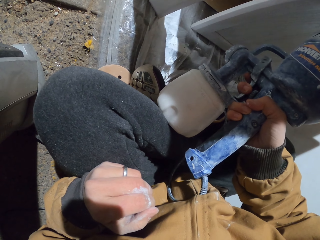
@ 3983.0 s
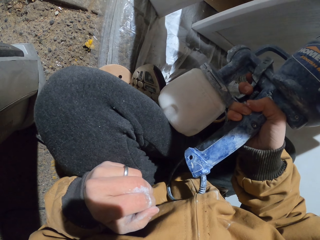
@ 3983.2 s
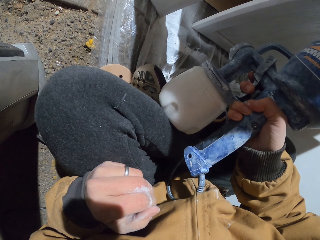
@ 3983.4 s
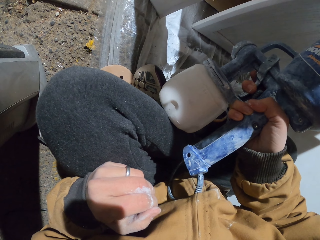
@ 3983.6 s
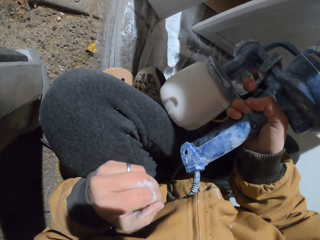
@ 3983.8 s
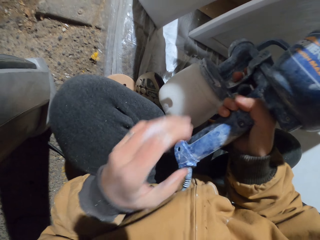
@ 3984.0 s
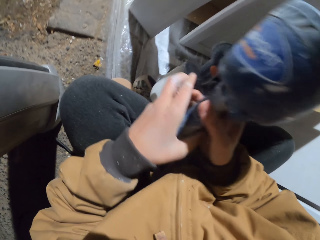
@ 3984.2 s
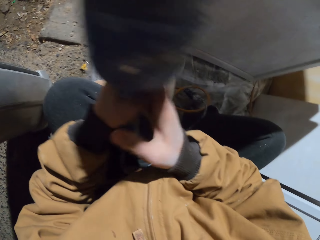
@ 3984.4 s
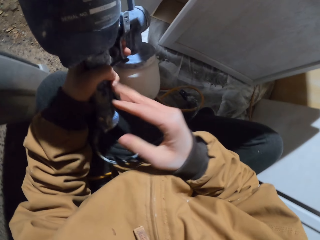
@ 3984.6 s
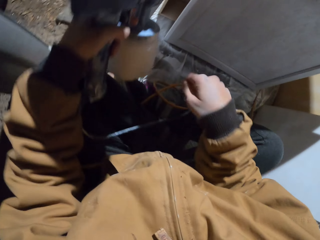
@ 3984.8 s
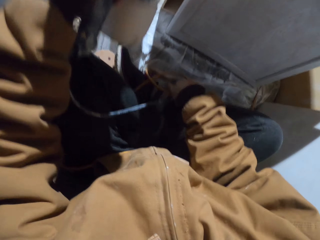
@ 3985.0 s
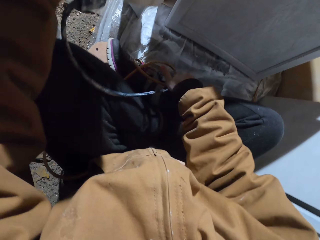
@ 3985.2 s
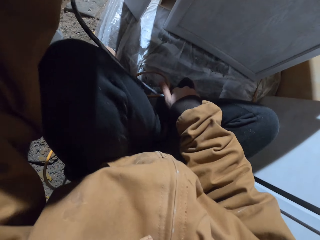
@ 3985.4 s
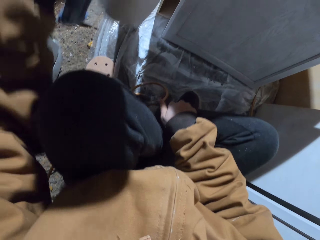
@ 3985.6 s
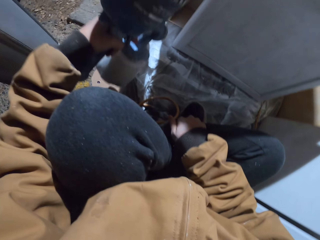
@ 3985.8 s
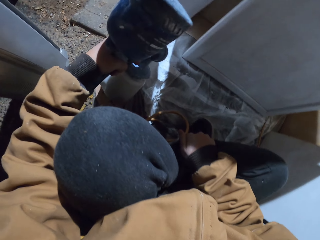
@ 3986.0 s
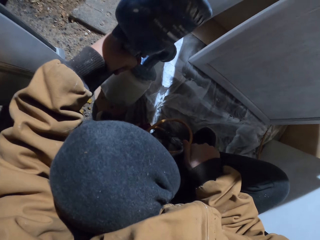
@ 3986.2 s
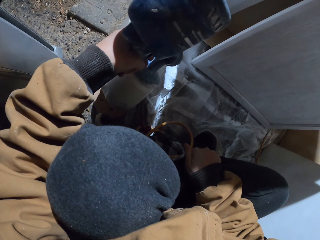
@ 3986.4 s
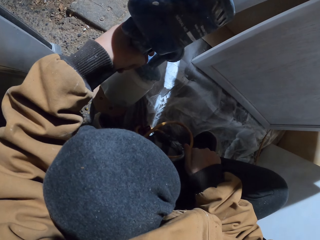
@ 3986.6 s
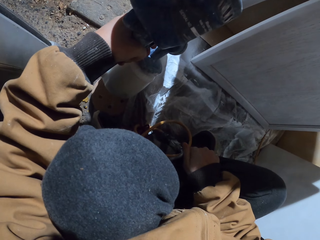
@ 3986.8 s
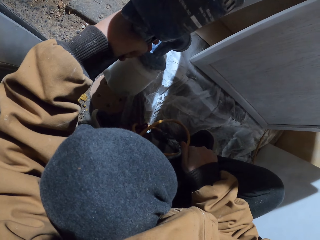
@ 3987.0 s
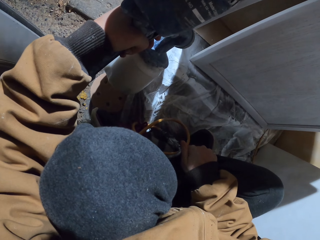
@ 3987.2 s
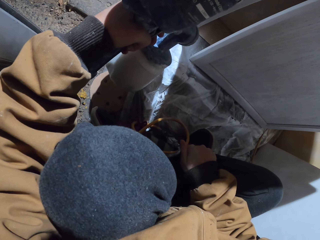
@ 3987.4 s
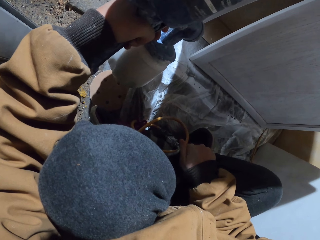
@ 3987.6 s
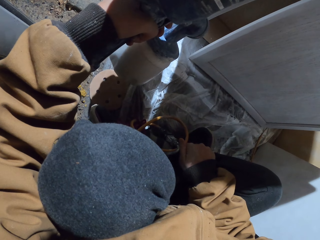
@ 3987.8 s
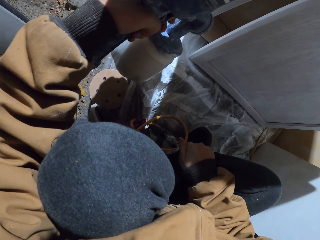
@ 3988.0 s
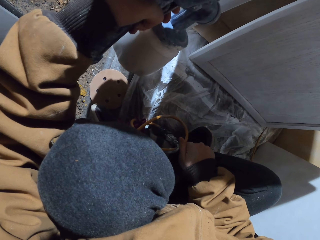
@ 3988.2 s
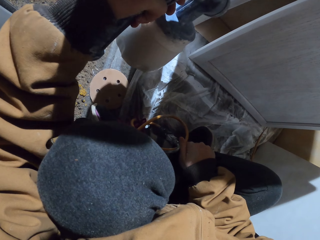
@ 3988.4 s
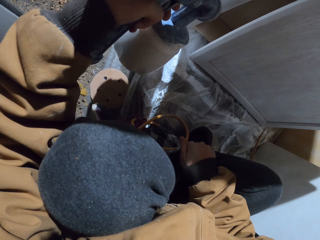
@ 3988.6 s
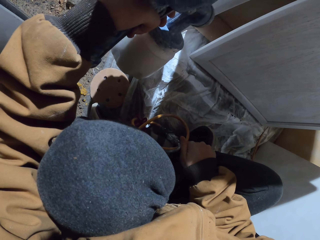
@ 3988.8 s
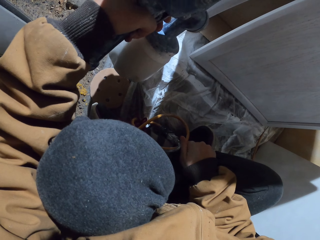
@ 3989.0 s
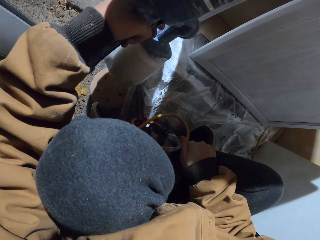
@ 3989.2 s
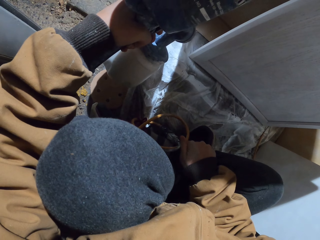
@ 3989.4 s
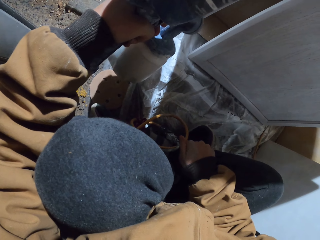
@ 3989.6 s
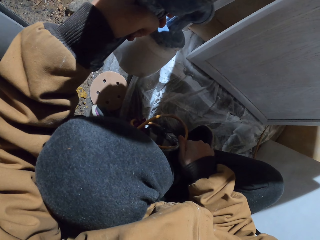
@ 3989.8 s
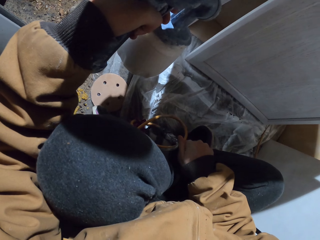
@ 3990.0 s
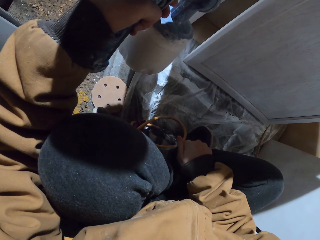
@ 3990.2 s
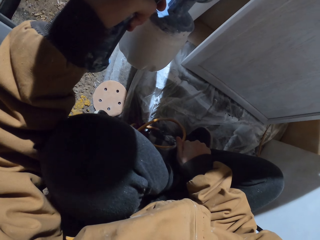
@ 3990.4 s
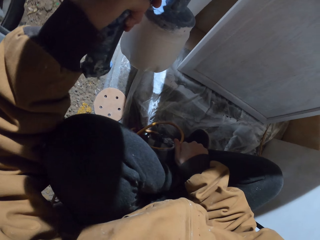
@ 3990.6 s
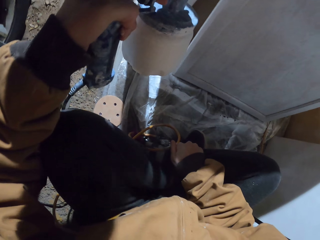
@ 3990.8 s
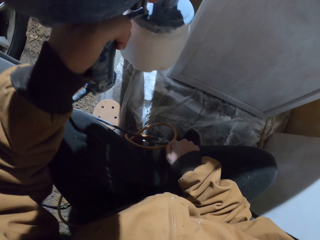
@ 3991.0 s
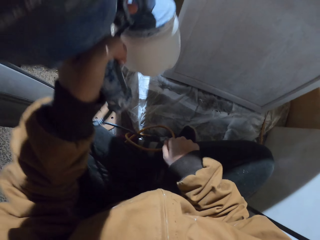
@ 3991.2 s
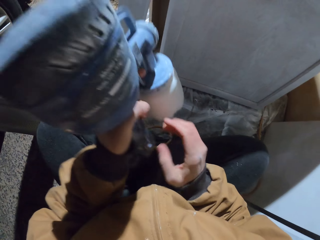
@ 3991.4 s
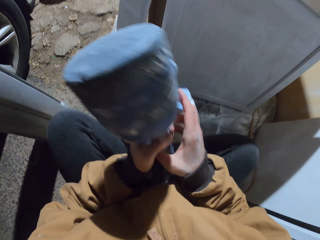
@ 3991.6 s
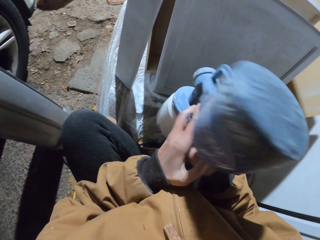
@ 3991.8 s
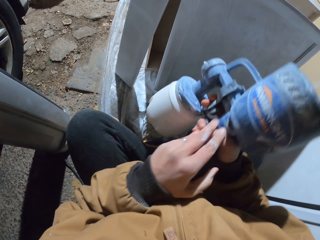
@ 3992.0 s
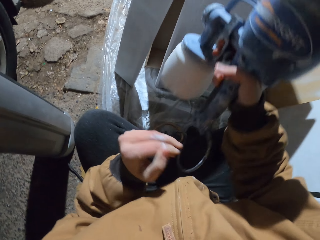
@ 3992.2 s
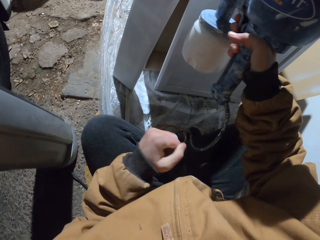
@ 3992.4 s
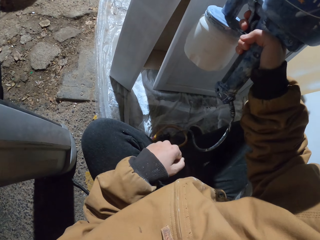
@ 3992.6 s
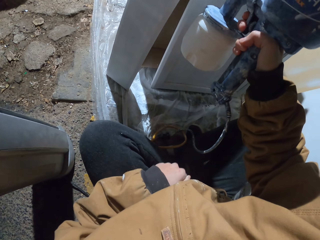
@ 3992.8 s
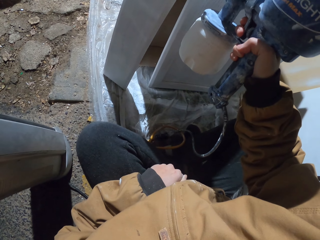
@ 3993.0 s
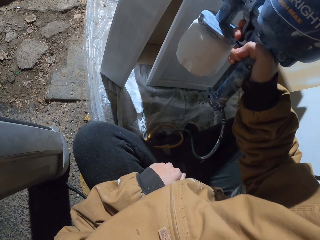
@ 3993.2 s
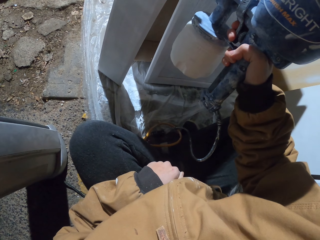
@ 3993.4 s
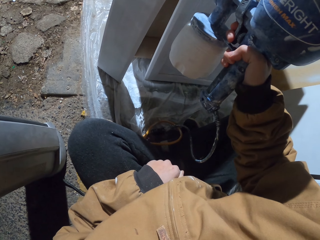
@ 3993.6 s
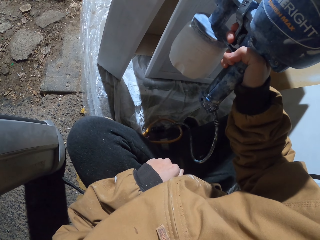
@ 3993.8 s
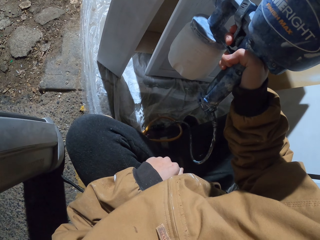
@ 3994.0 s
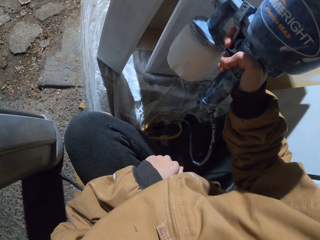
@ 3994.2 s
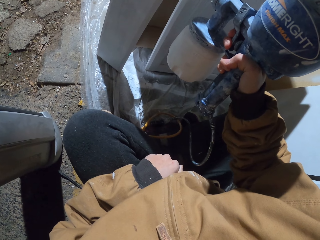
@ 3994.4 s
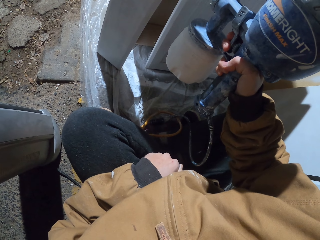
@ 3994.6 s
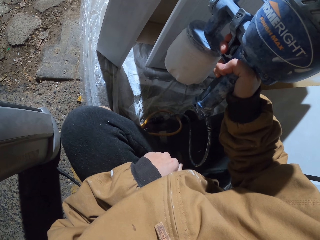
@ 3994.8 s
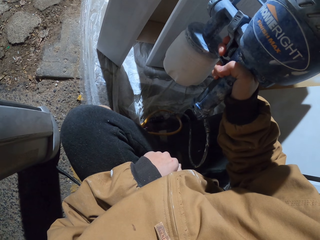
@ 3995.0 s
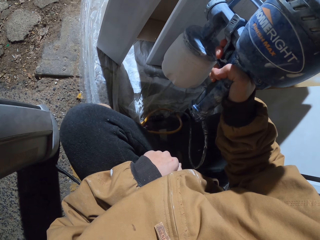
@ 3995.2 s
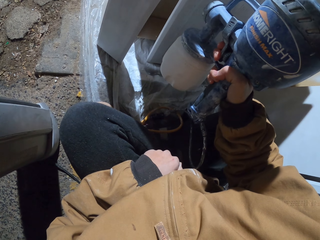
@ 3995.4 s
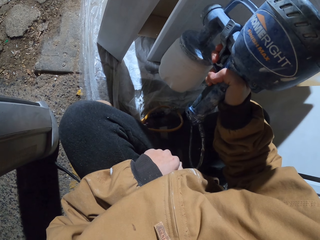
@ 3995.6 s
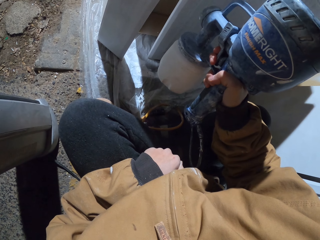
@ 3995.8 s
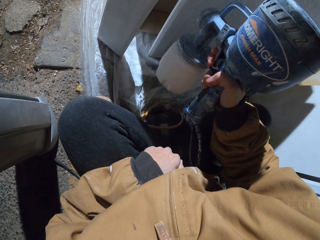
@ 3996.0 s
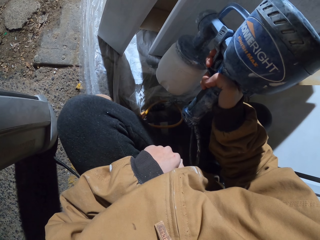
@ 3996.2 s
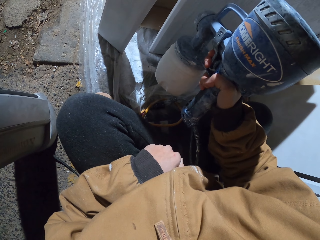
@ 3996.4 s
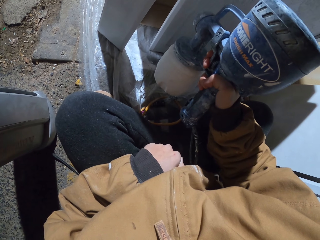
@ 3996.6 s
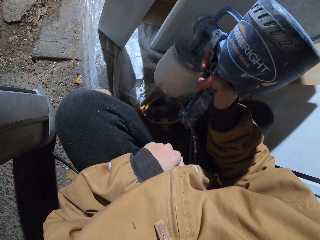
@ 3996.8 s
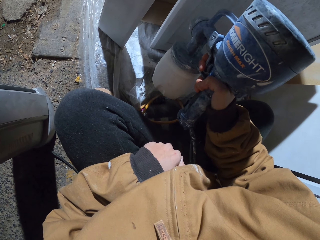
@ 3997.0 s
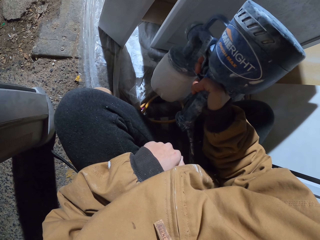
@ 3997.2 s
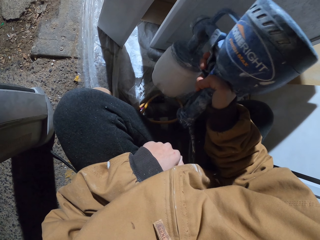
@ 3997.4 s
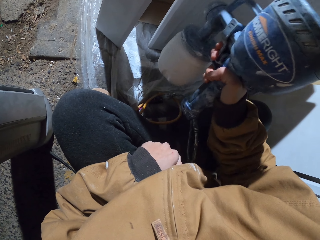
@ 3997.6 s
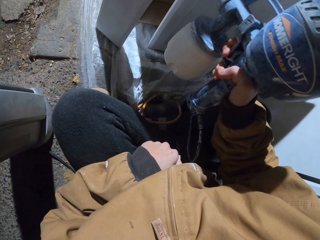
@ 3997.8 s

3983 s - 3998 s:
The camera wearer changes hands. They hold the spray gun, move hands, and spray the wood. They move hands. They change hands. They spray the wood.

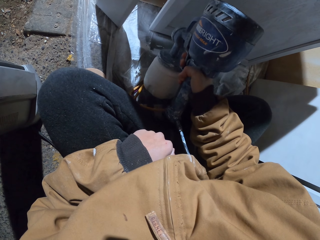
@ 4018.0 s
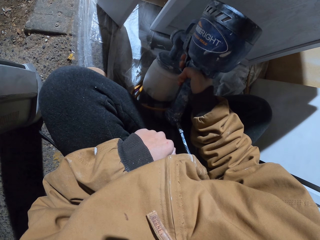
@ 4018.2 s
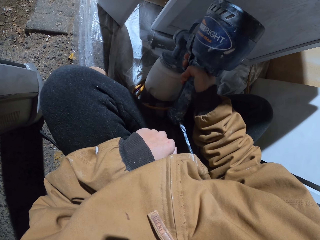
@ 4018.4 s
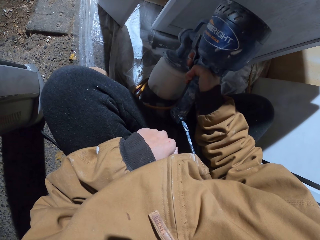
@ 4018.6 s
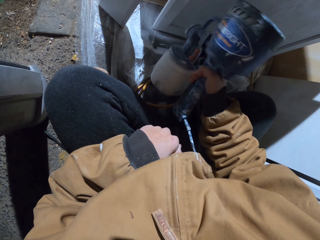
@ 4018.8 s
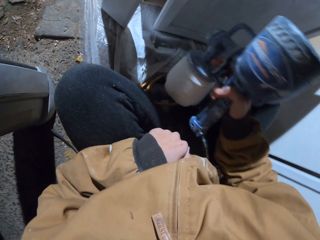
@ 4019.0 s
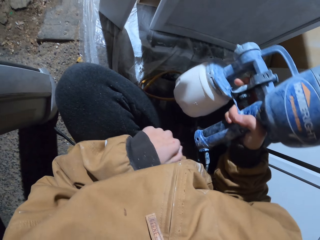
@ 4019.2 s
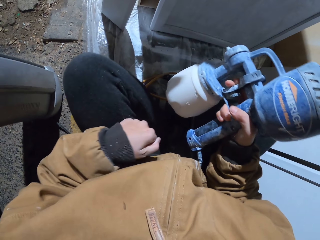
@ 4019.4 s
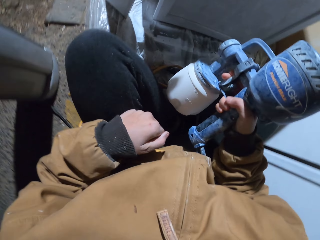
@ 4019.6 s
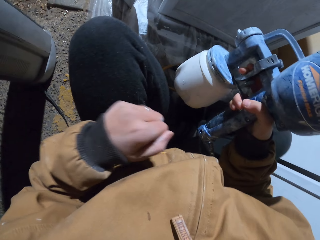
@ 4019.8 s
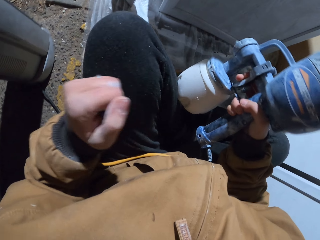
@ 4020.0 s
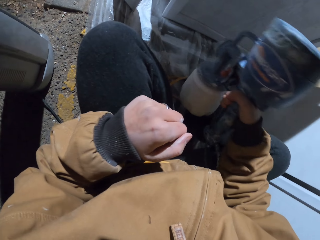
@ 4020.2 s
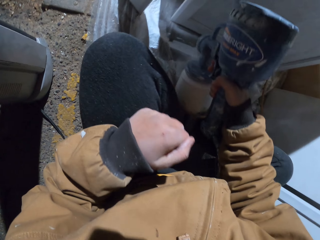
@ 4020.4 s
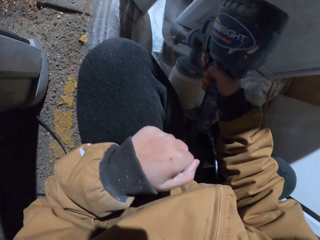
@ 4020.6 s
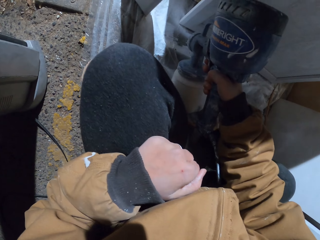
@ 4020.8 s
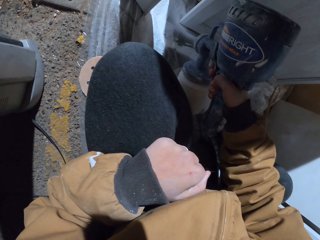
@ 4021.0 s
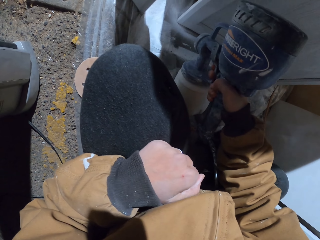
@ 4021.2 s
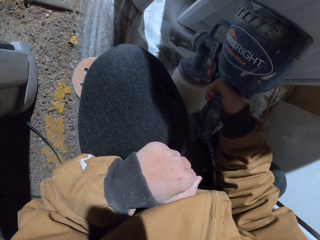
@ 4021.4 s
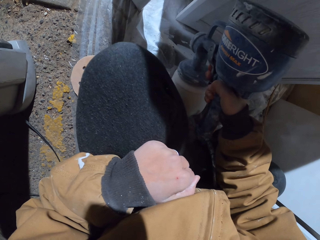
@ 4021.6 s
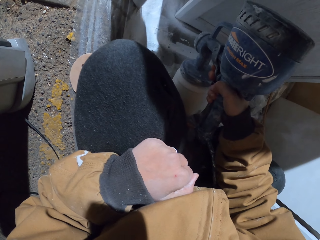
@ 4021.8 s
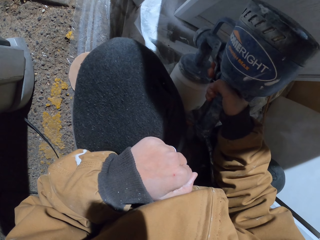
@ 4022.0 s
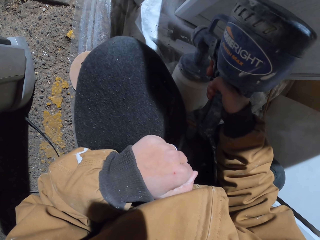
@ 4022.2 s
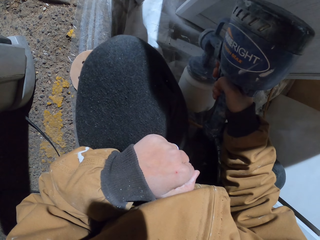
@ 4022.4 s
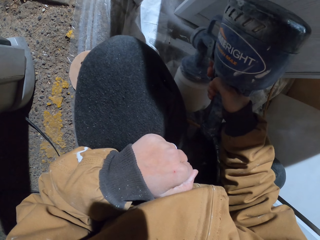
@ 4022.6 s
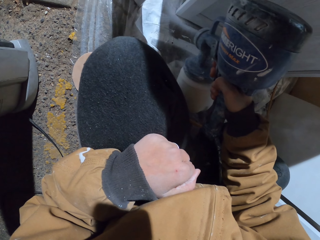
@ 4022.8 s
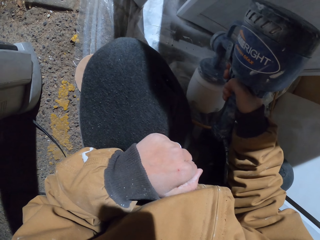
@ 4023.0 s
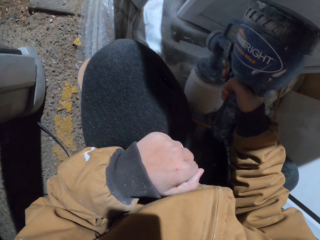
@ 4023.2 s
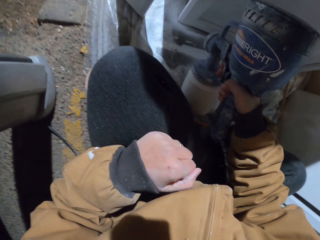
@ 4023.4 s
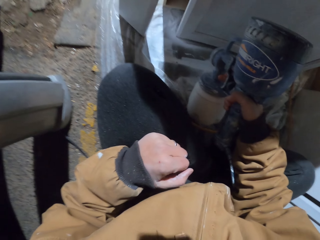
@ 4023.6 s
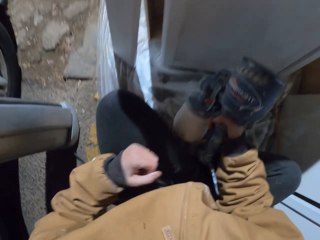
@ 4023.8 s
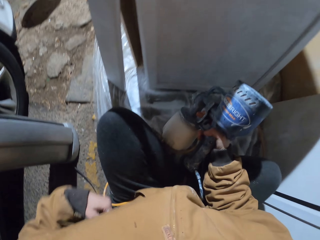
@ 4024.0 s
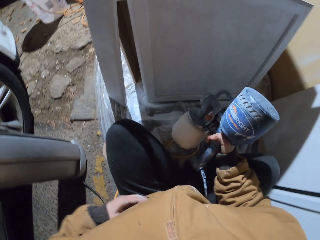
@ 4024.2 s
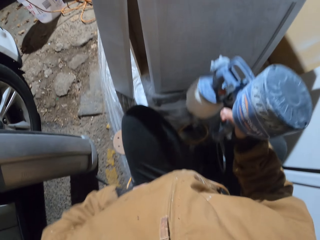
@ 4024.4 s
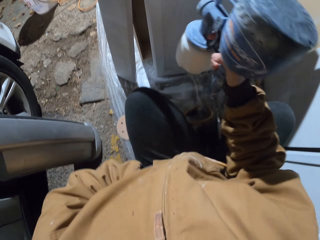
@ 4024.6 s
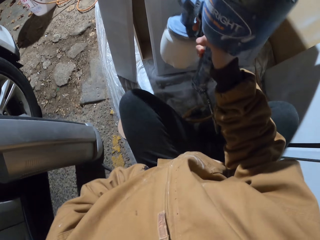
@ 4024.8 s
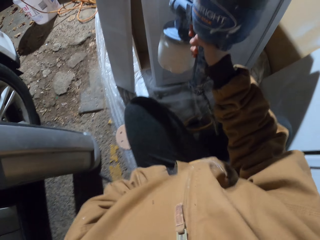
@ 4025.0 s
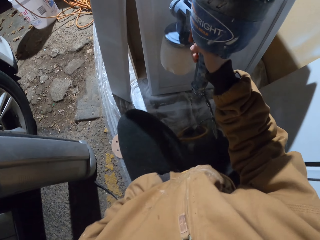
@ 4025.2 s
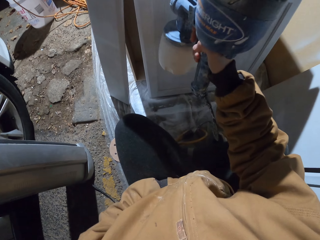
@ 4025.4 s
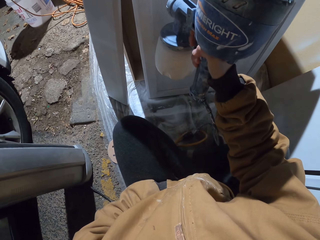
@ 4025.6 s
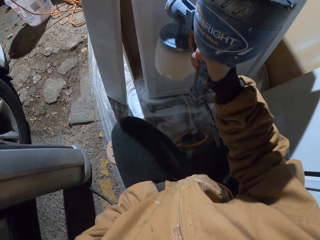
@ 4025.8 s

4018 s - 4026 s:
The camera wearer moves their hands. They spray the wood. They move their hands.
